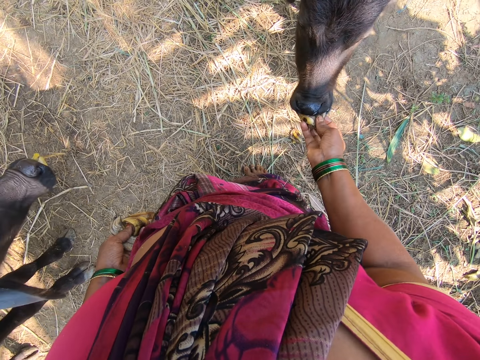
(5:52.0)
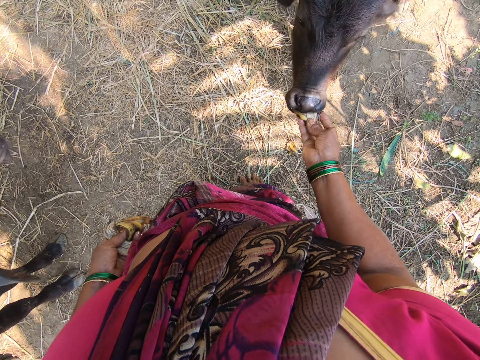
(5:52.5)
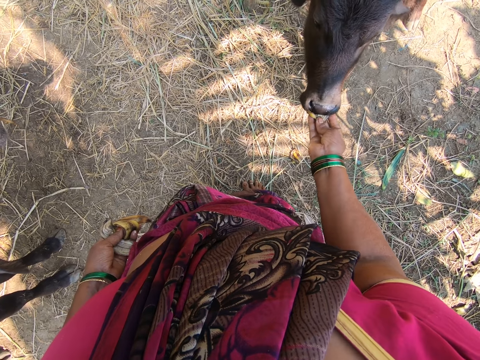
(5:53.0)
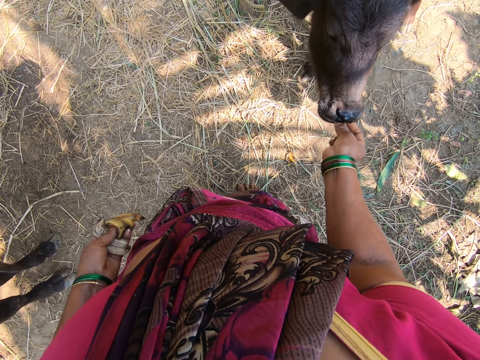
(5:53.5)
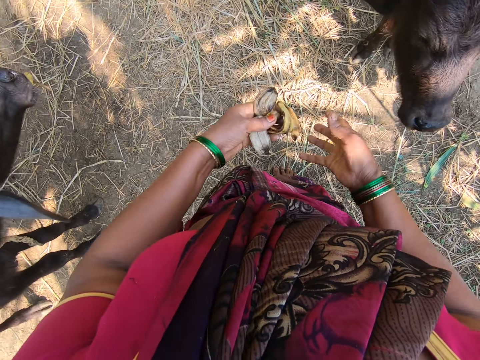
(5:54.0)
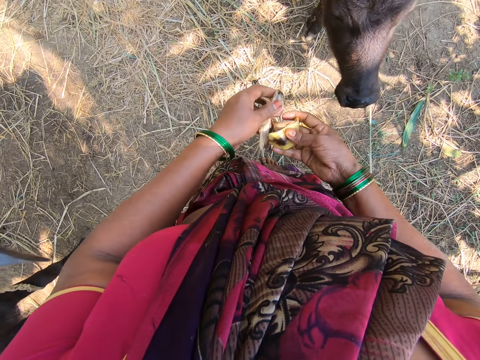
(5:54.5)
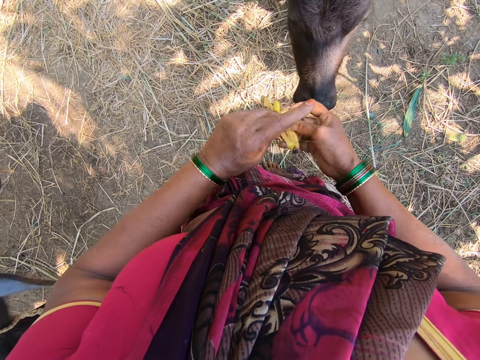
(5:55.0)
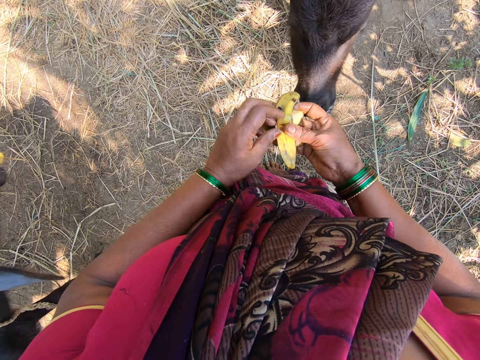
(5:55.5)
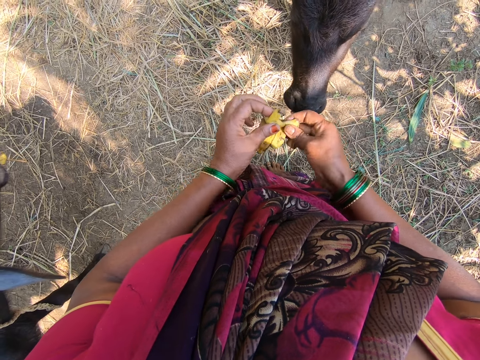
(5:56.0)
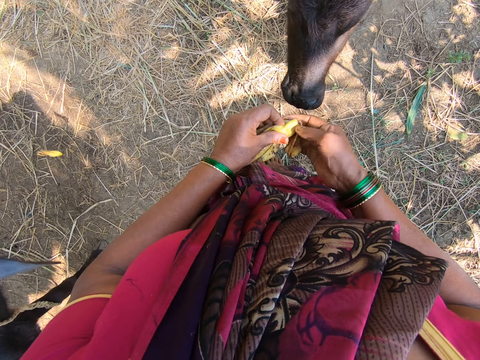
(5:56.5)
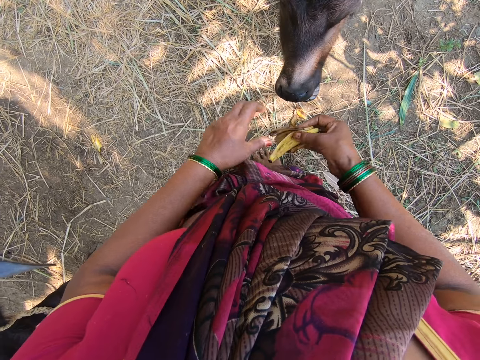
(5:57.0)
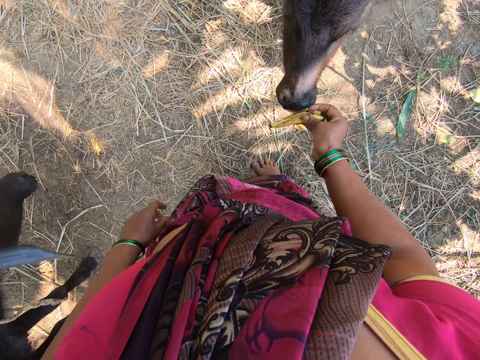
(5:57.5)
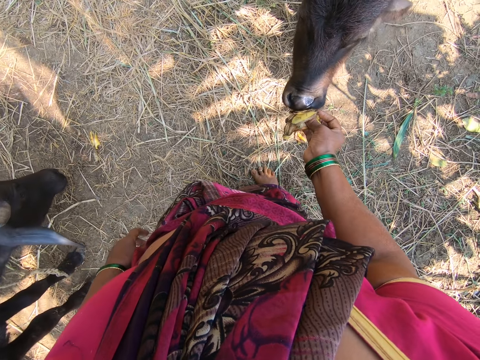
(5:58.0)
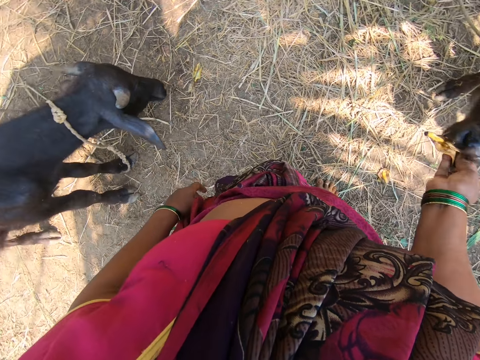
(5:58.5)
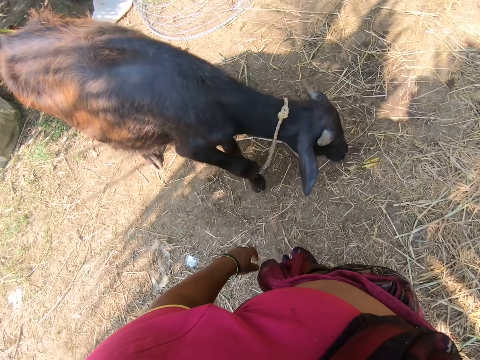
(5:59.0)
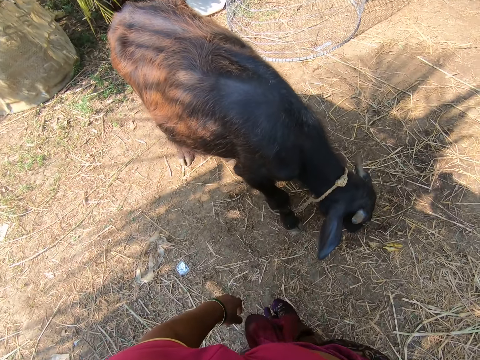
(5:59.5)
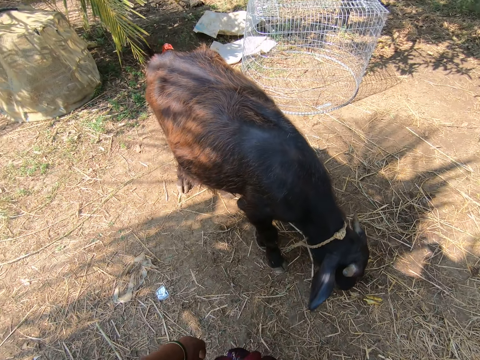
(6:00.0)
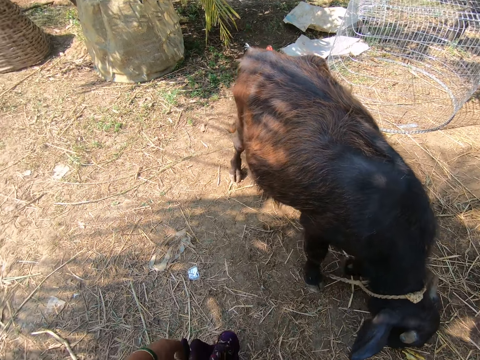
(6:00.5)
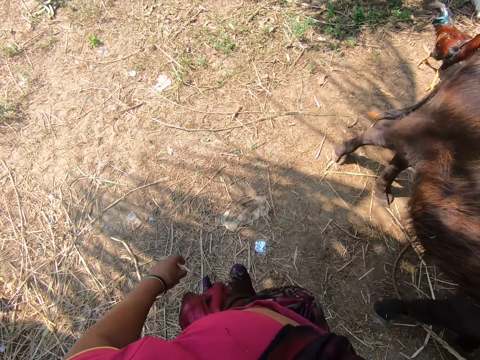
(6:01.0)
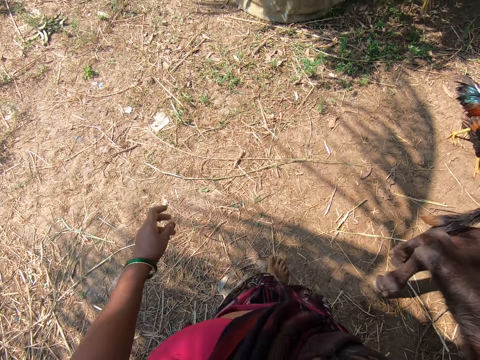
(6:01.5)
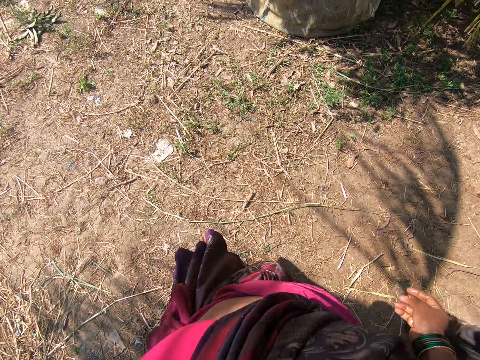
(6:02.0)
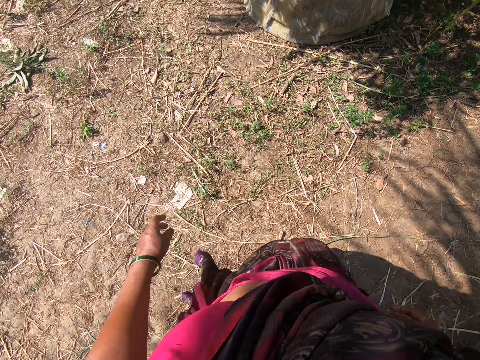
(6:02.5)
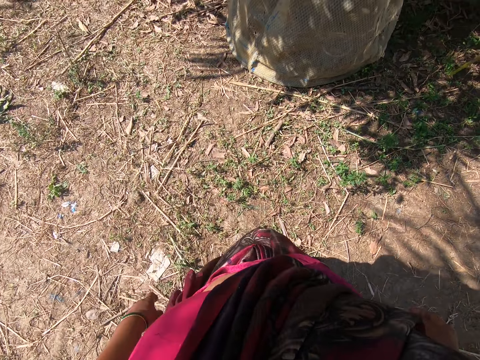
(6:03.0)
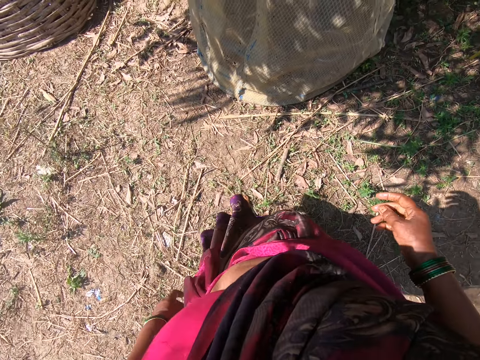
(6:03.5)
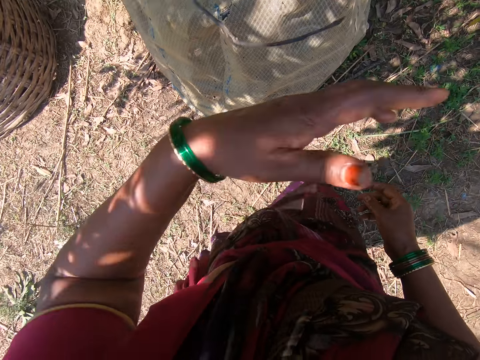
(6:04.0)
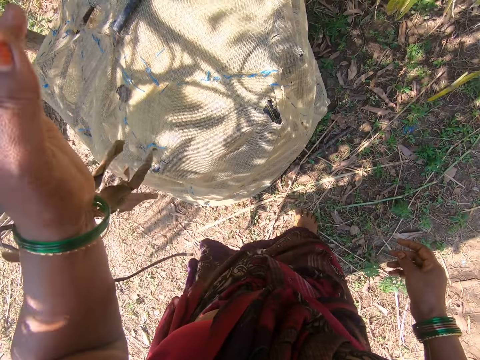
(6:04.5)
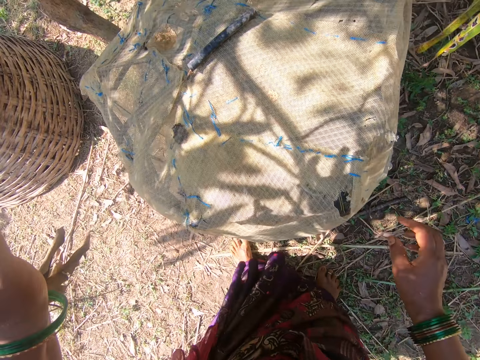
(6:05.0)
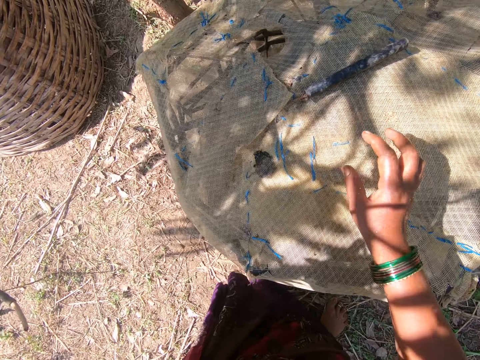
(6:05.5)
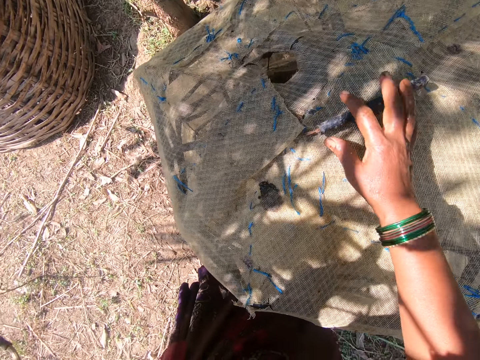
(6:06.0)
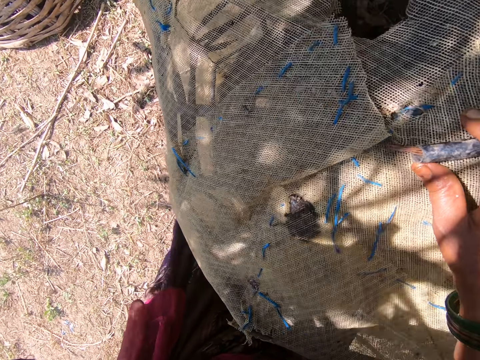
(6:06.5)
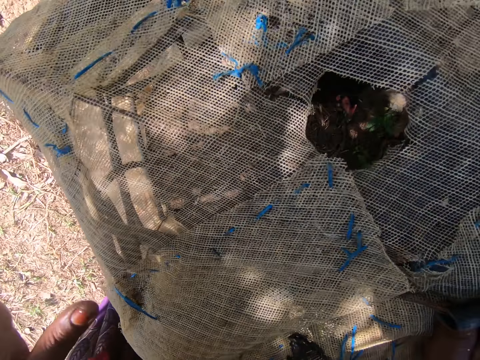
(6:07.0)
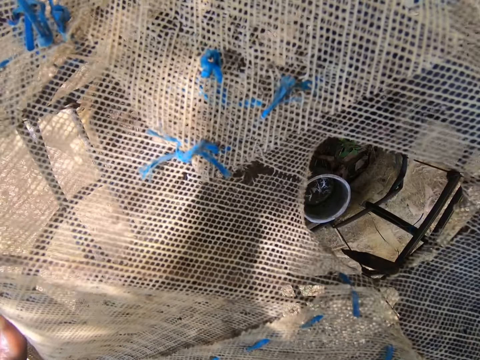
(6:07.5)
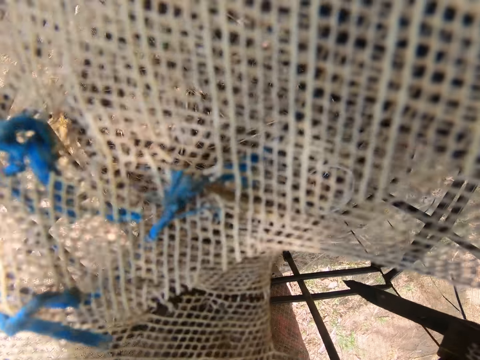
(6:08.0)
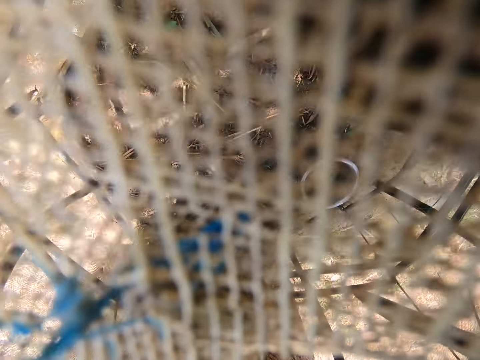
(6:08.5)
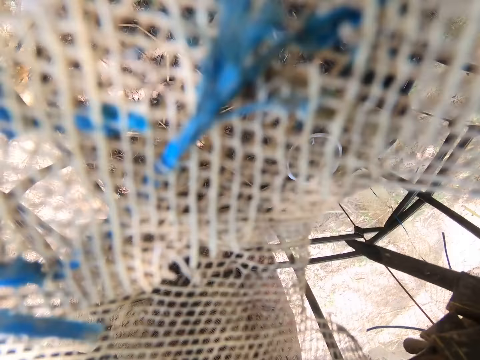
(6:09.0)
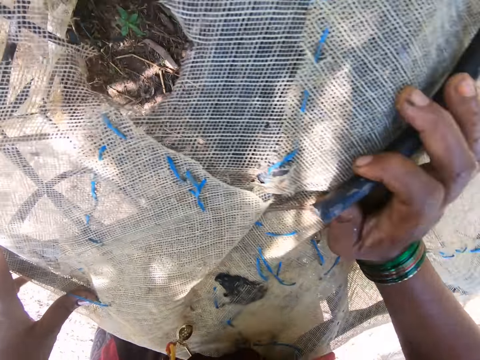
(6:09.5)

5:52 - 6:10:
The camera wearer picks more plantain peel from her left hand to her right hand. She arranges the banana peels. She gives the goat or calf in the garden the plantain peel in her right hand. She looks around. She walks barefoot out of the garden. She moves the dried tree leaves with her hand. She stops in front of a cage or chicken coop on the floor in the garden. She holds the chicken coop, leans forward and peeps at the hole in the chicken coop.

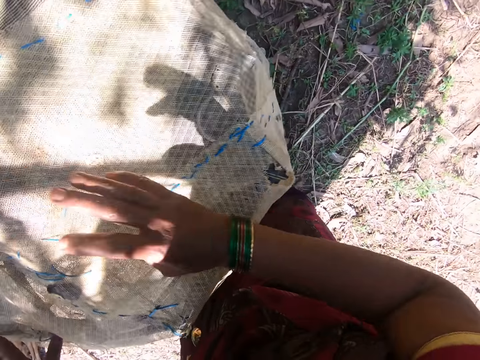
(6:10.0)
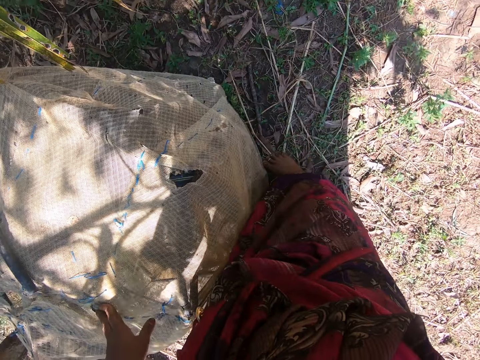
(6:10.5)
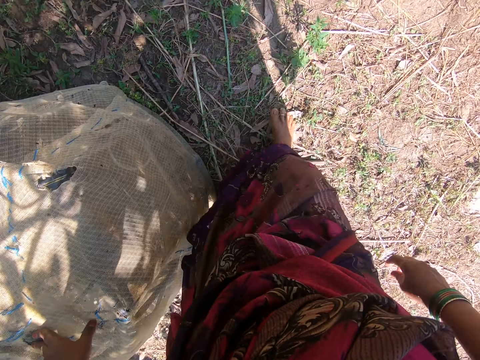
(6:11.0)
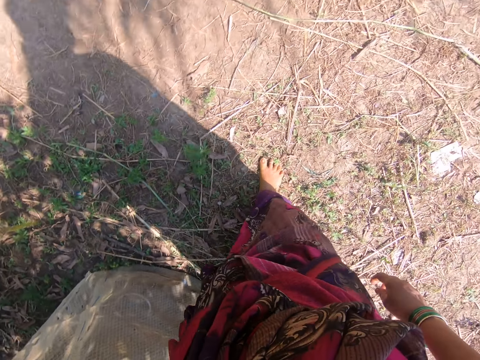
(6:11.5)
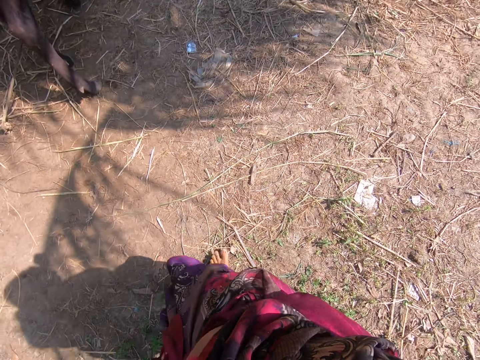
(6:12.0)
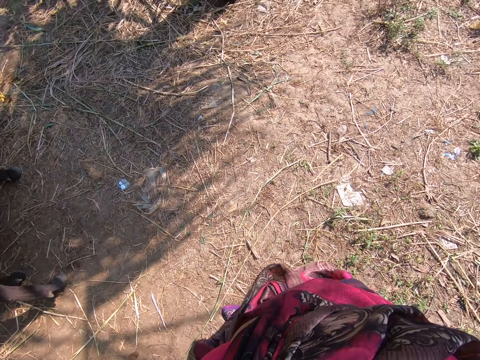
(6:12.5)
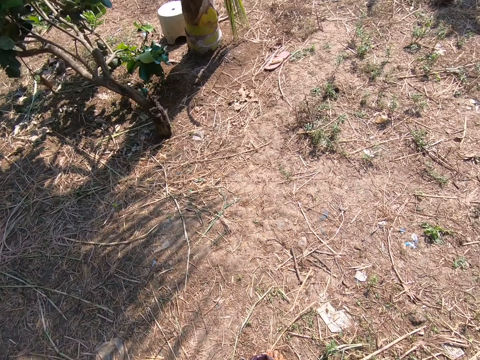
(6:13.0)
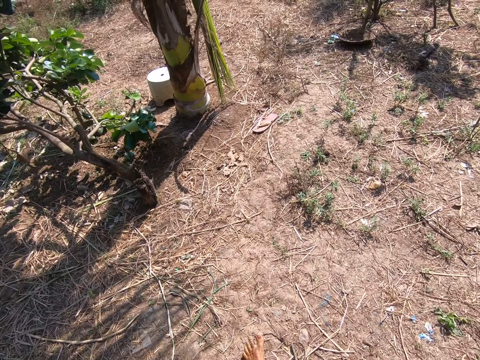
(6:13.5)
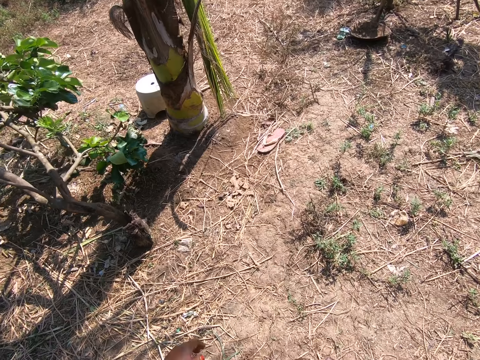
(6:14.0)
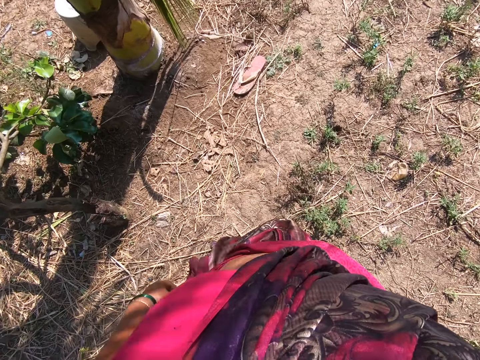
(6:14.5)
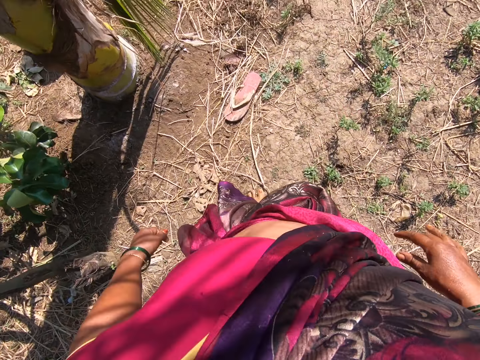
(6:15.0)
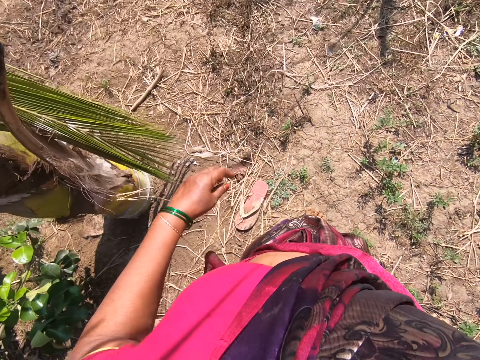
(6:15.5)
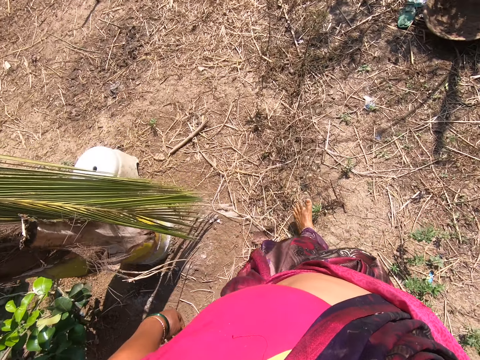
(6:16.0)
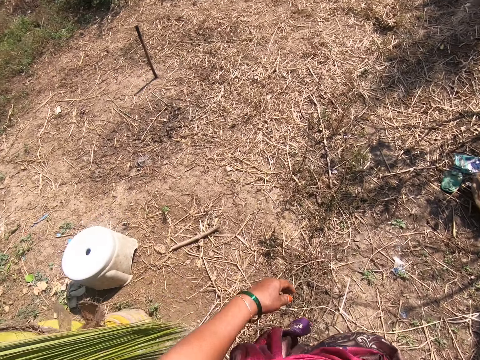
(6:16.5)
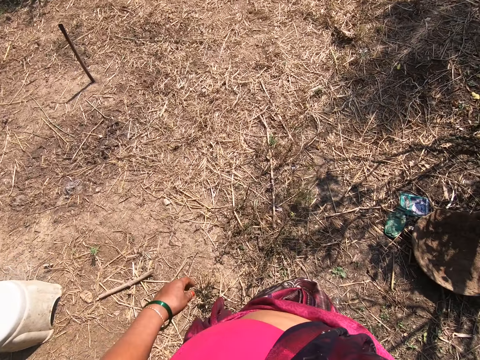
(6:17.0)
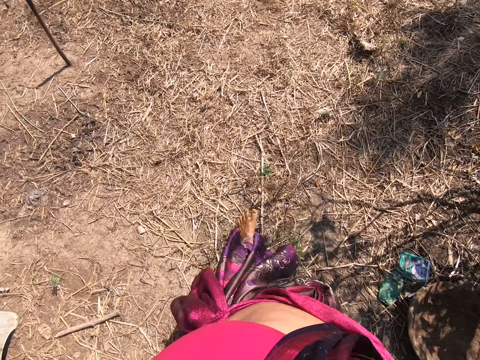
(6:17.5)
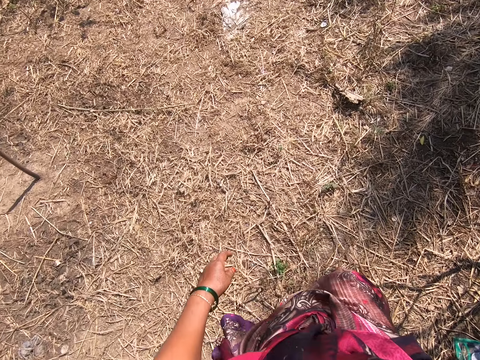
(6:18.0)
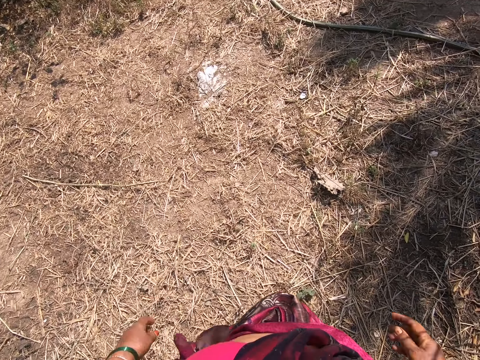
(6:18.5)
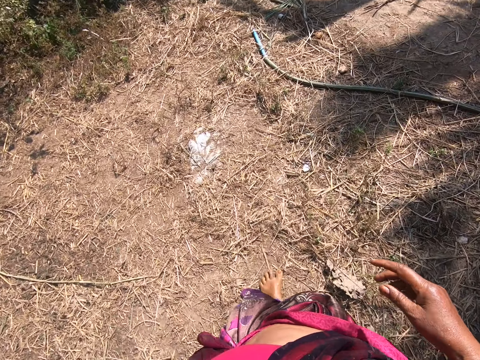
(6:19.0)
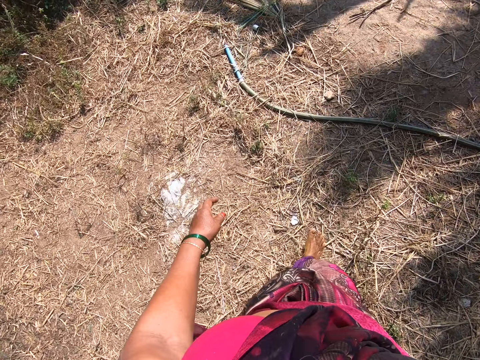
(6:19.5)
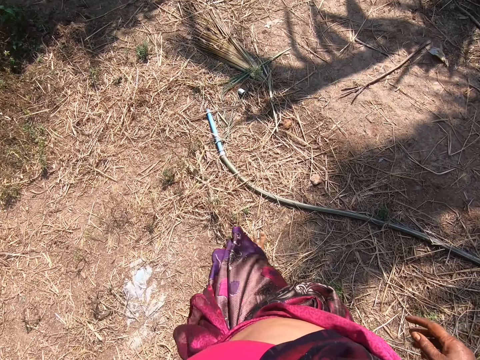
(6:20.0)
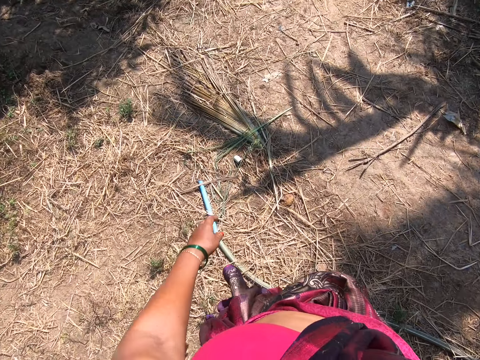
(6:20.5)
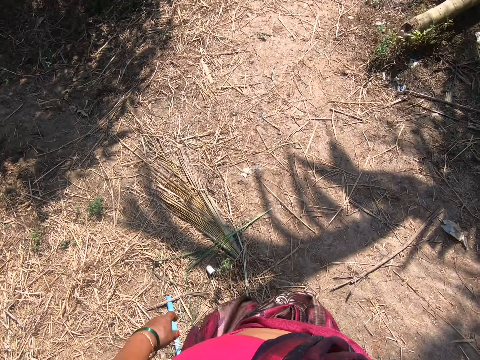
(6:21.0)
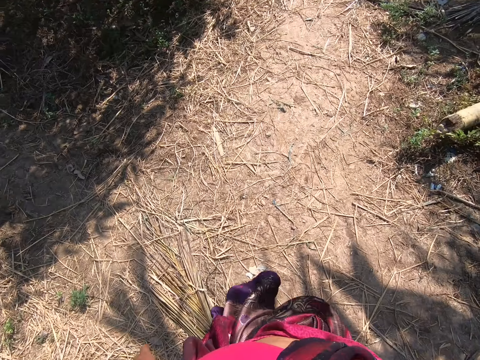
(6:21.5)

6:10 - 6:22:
The camera wearer stands up. She walks away from the cage in the garden, bare foot on the ground. She raises her hand. She adjusts the camera. She lowers her hand. She walks bare foot on the ground.
